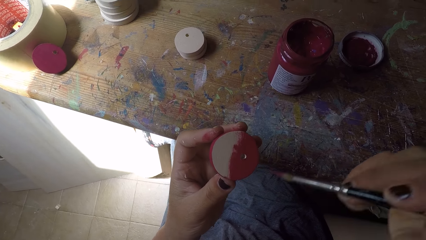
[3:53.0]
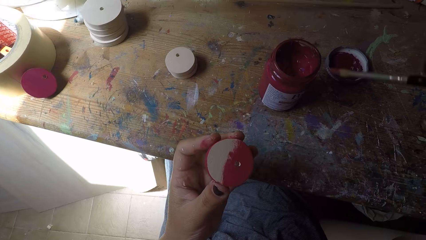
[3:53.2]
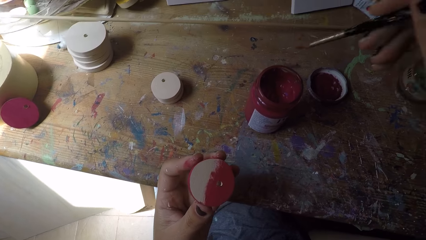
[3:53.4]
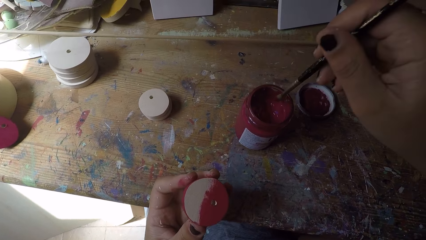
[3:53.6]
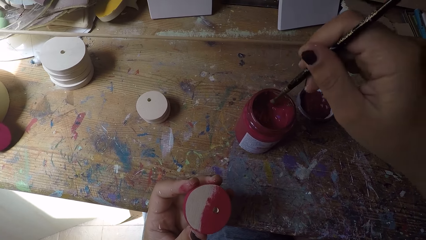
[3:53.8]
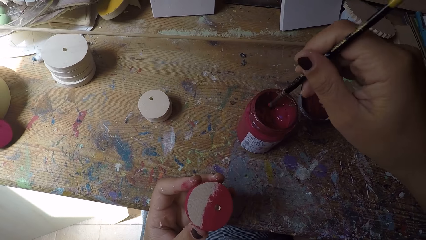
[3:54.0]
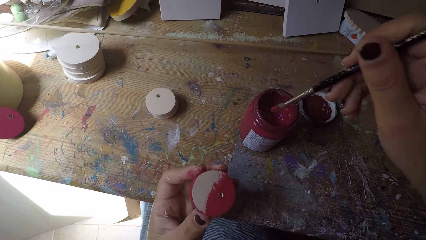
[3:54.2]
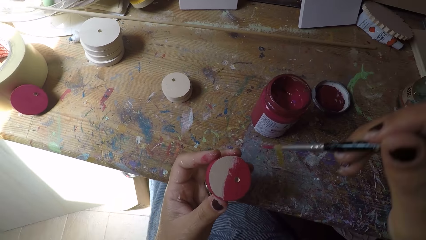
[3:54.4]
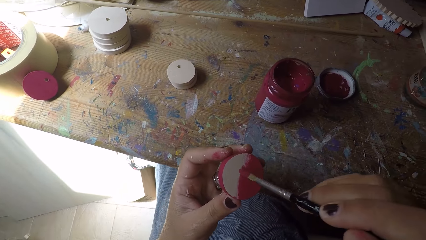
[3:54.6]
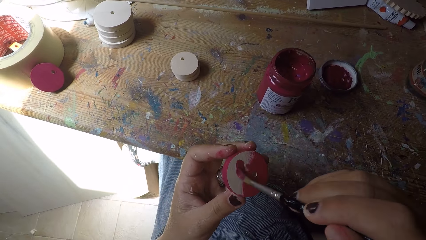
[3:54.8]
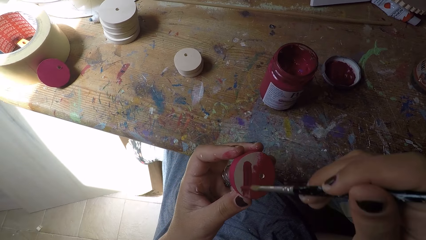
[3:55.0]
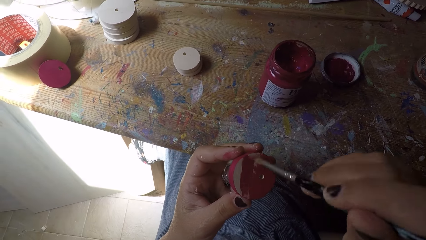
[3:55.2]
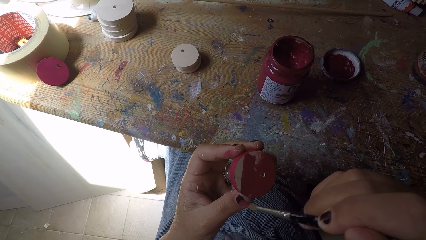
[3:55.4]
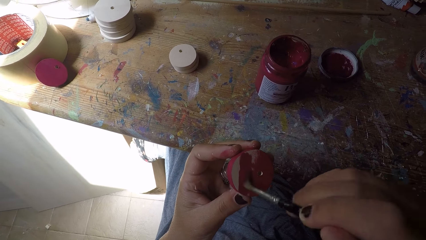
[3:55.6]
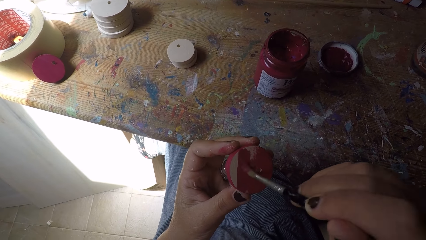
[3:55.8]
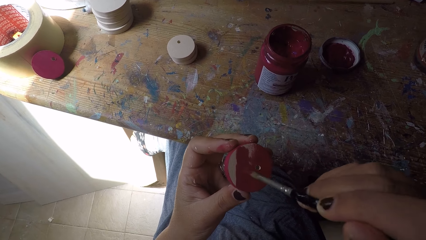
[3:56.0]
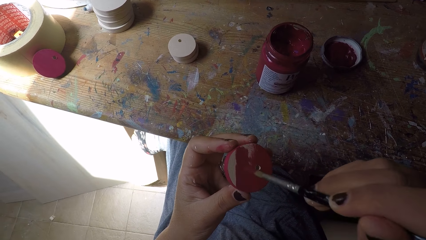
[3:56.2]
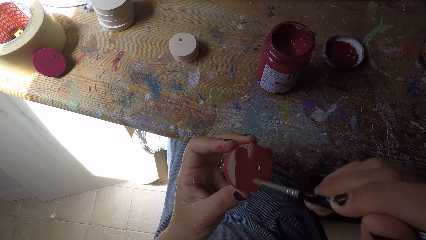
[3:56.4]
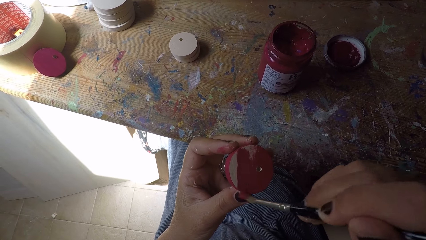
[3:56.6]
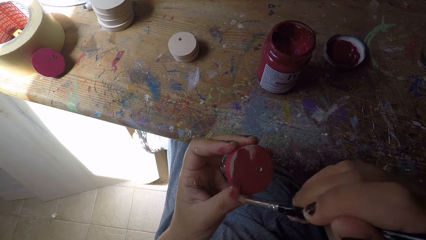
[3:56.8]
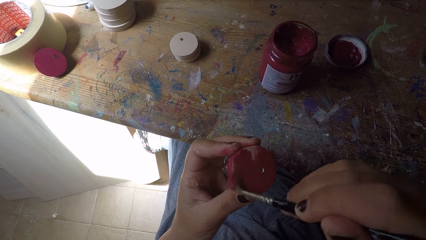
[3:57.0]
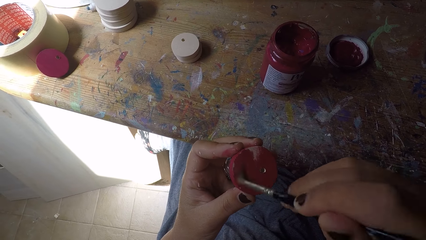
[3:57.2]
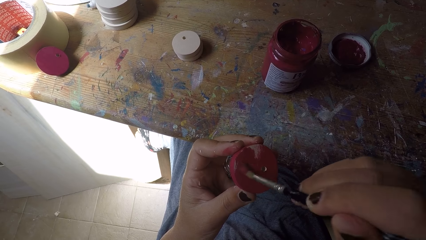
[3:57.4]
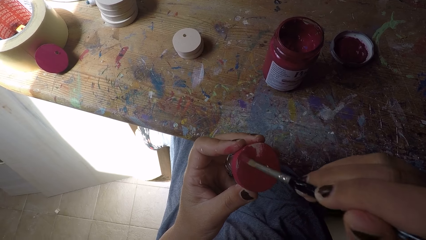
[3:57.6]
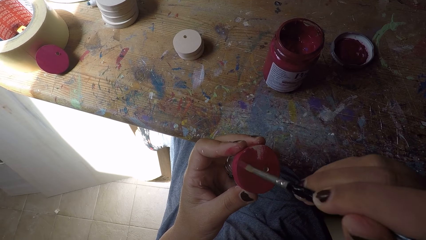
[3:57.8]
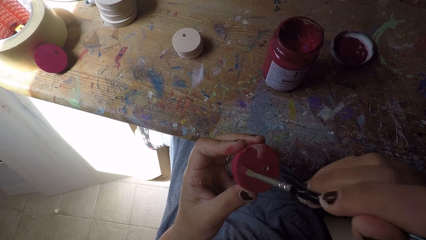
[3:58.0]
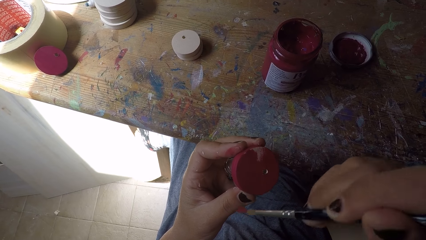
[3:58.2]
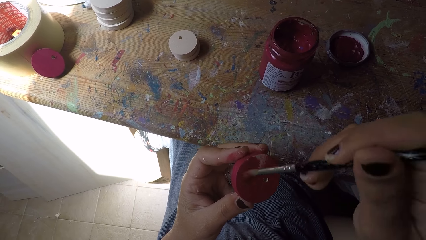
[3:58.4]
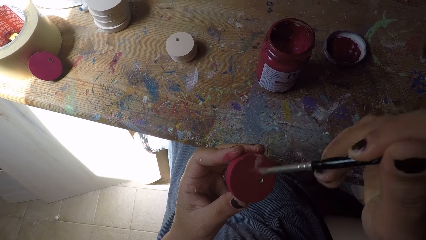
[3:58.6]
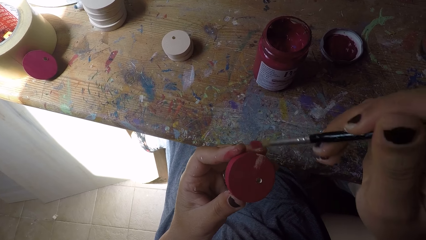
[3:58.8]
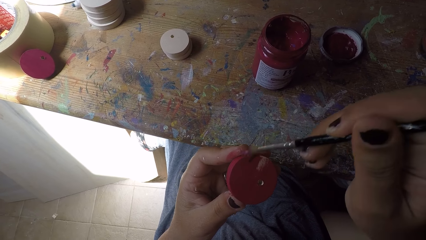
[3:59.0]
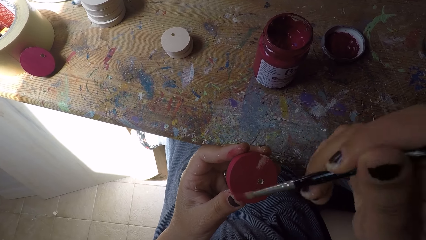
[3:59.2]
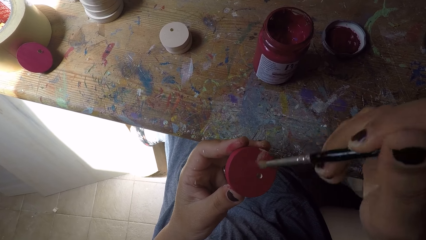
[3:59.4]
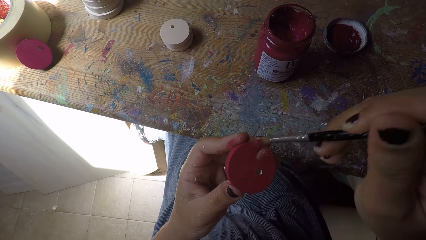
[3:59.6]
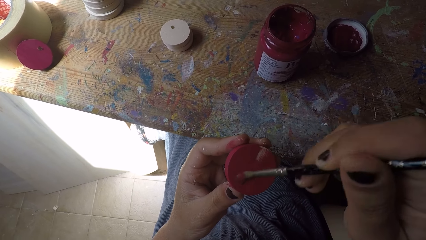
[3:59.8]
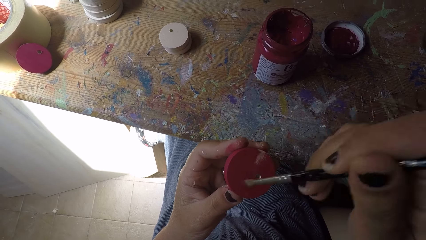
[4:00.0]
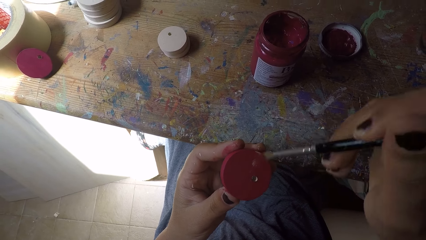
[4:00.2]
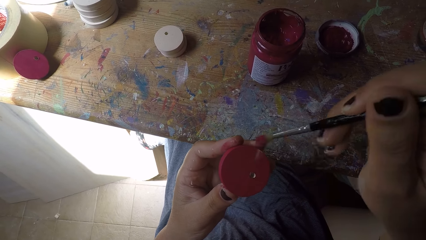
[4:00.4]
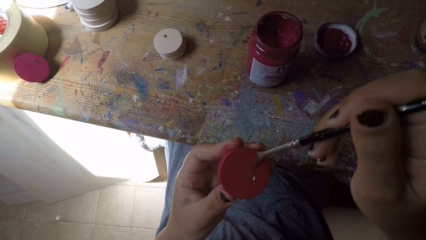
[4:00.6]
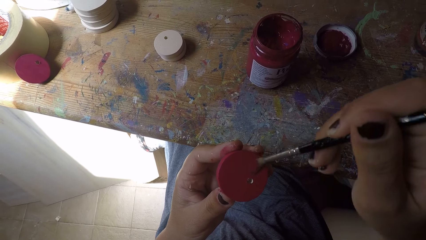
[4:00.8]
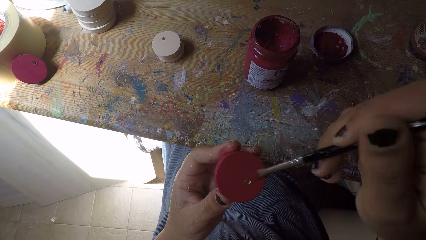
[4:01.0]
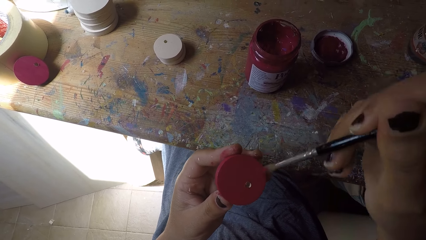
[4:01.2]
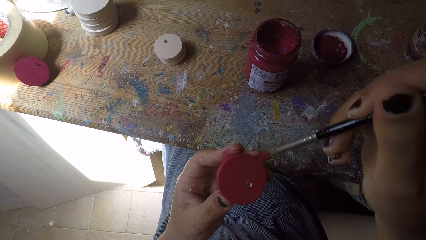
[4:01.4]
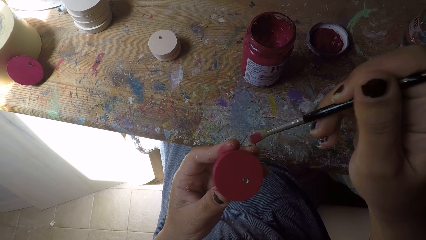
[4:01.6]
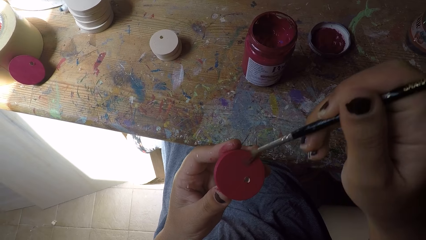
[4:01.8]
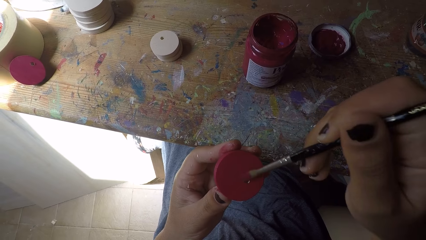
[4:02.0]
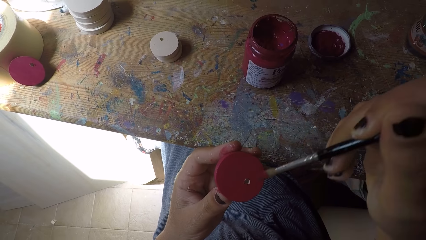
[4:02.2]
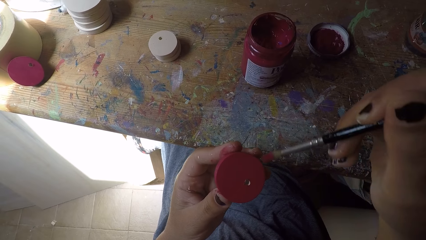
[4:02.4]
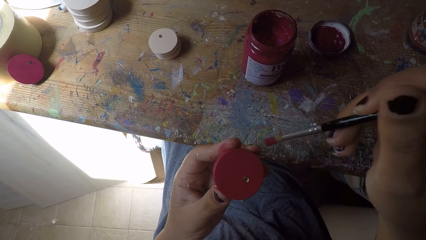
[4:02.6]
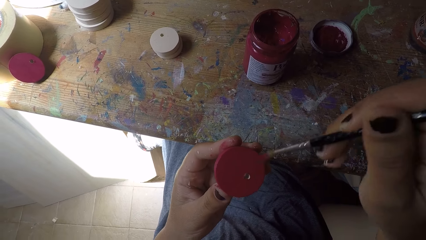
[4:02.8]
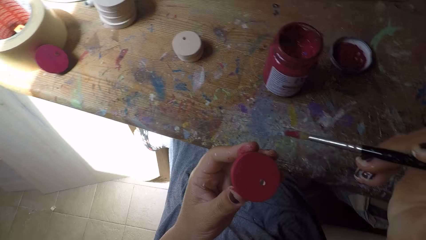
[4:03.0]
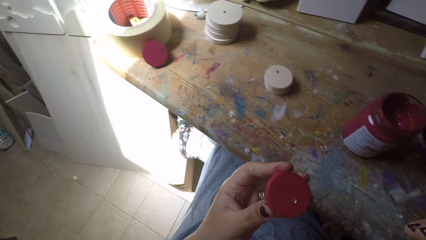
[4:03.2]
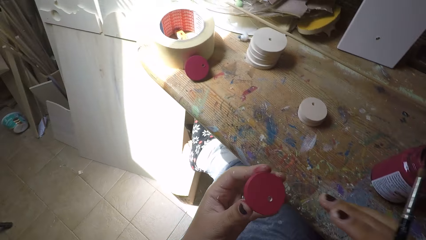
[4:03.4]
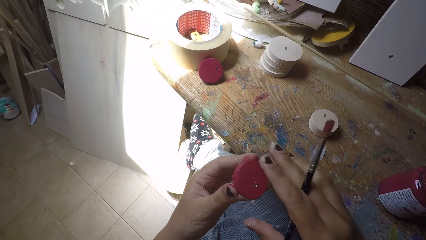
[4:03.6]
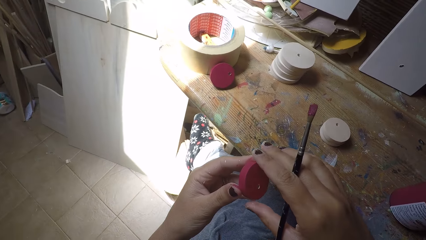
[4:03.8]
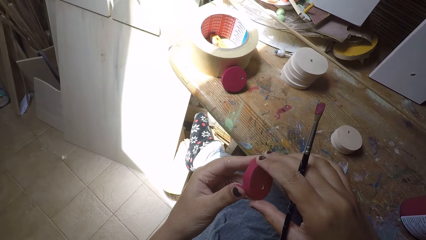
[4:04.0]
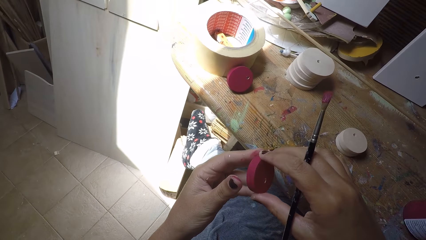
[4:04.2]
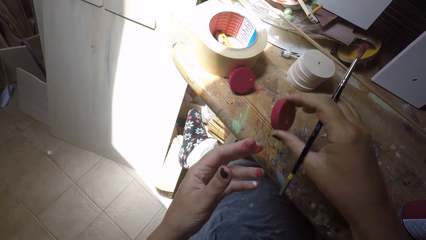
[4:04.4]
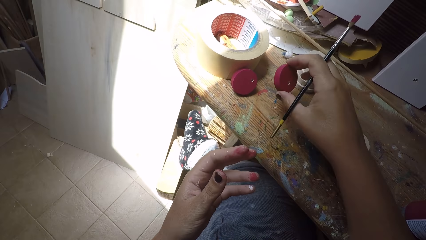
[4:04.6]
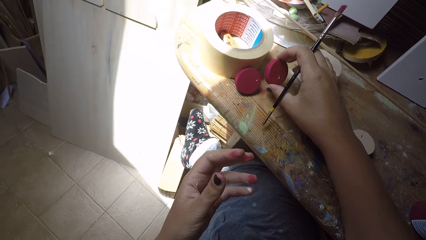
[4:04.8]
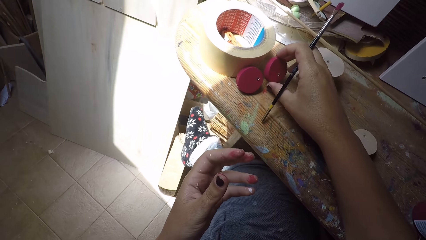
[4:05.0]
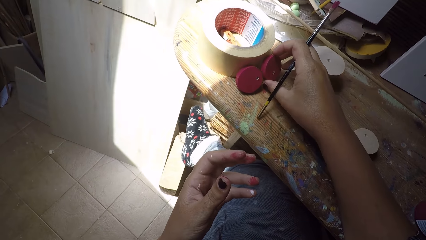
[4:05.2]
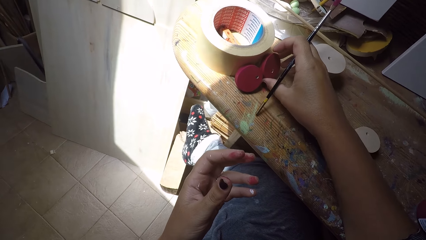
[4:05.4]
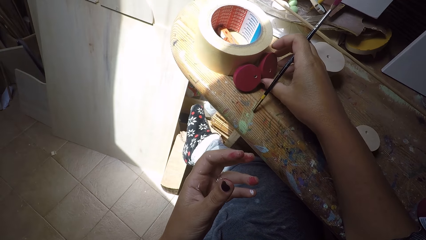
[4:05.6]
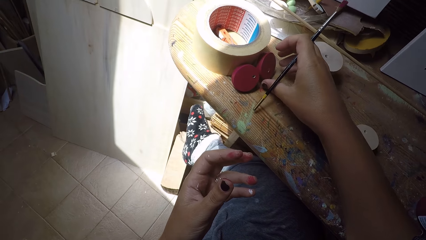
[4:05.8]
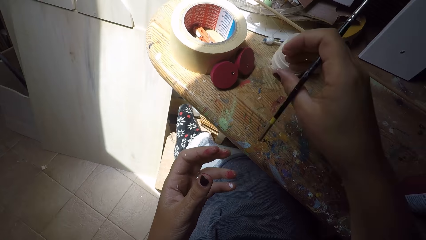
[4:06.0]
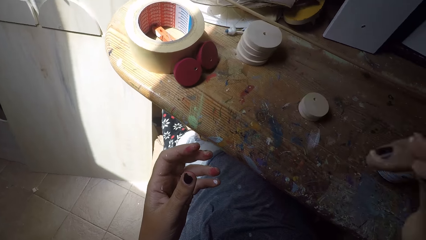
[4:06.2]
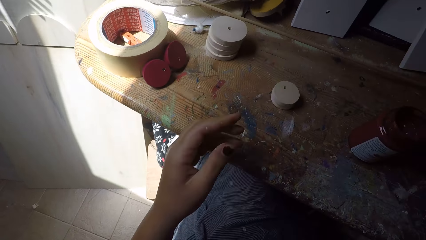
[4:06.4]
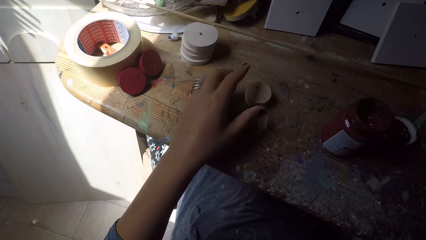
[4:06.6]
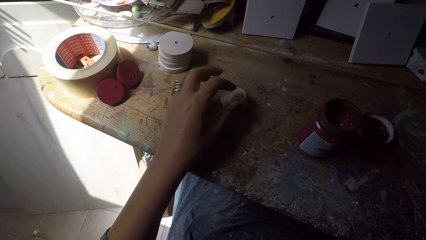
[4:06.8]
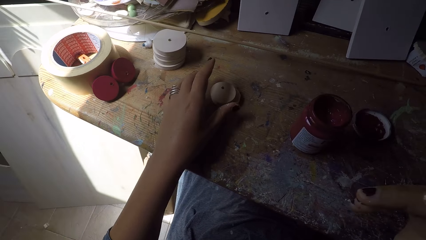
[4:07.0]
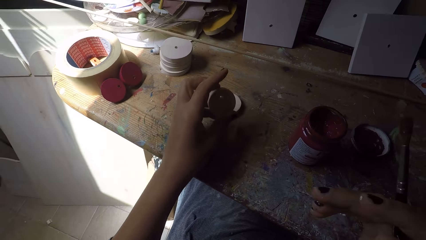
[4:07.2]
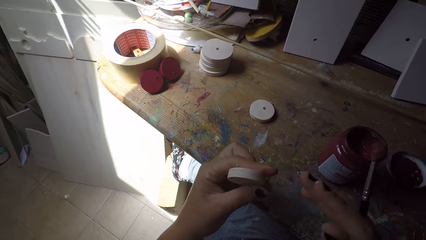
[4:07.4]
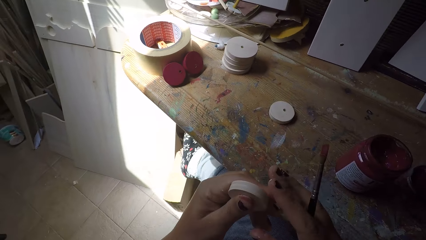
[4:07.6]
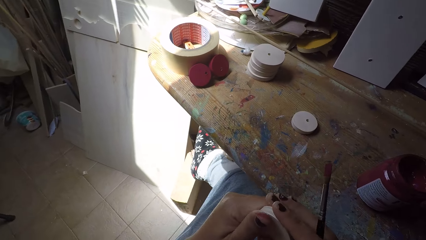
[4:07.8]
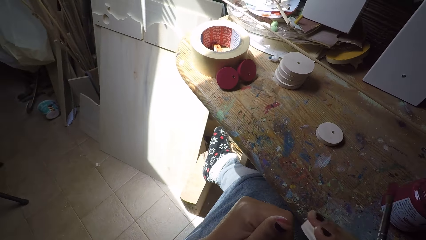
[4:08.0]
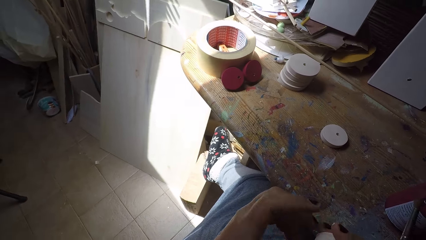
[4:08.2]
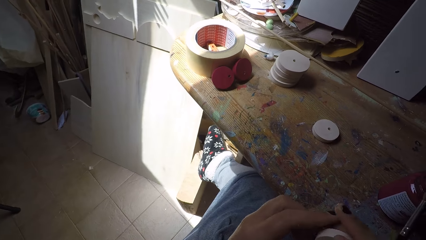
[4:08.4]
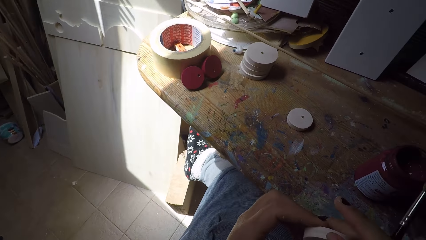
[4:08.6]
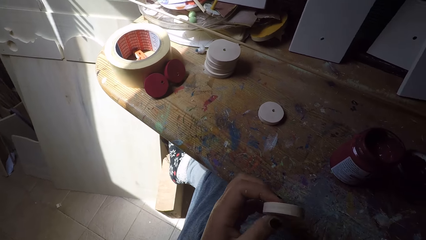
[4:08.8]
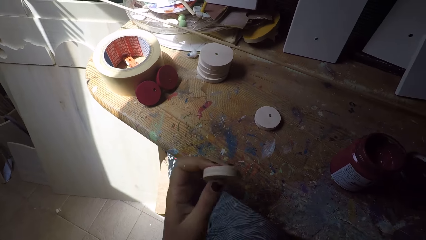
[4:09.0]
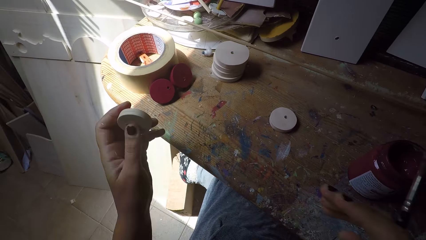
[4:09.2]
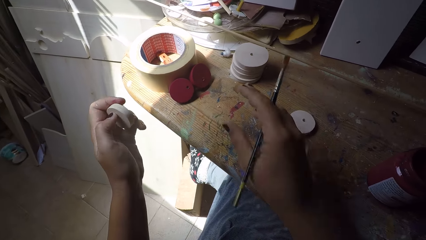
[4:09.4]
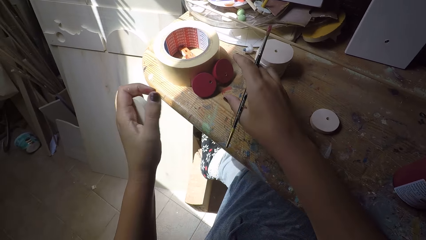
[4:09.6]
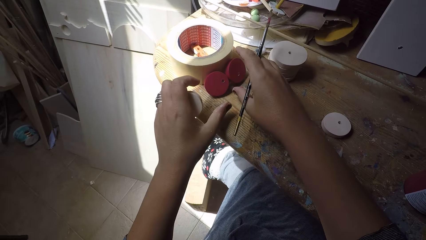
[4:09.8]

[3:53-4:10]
The camera wearer scoops paint from the paint can with the paint brush in her right hand. She paints the easel round painting panel with the paint brush in her right hand. She passes the easel round painting panel from her left hand to her right hand. She drops the easel round painting panel beside the sellotape on the workbench with her right hand. She picks up another easel round painting panel from the workbench with her left hand. She cleans the easel round painting panel with both hands. She adjusts the easel round painting panel.
